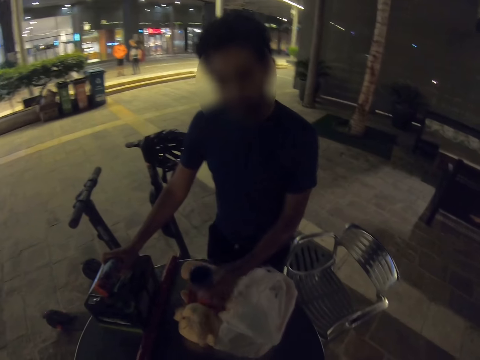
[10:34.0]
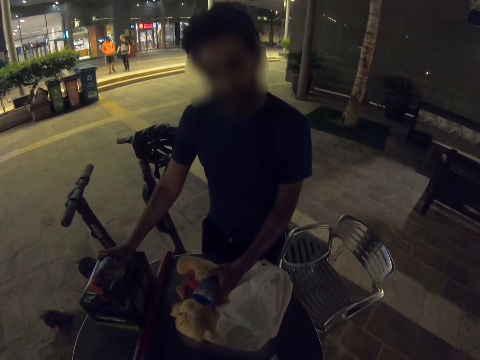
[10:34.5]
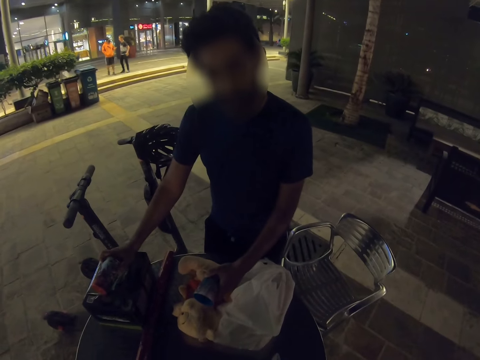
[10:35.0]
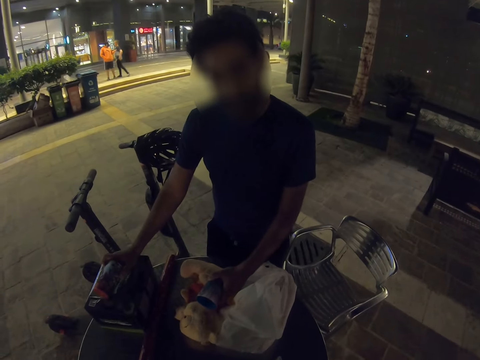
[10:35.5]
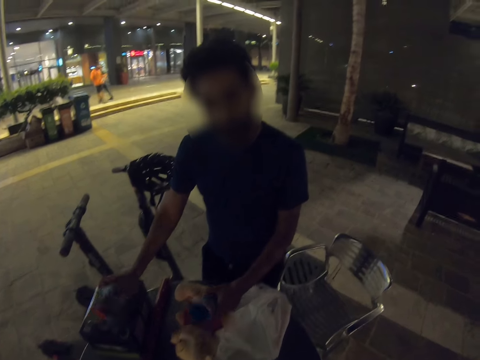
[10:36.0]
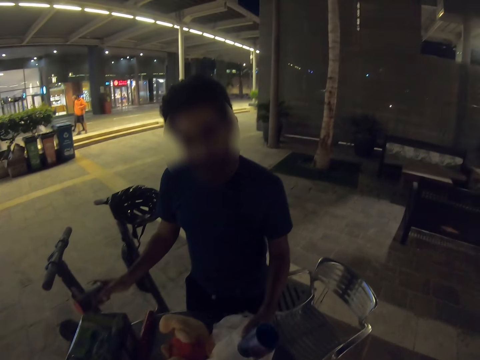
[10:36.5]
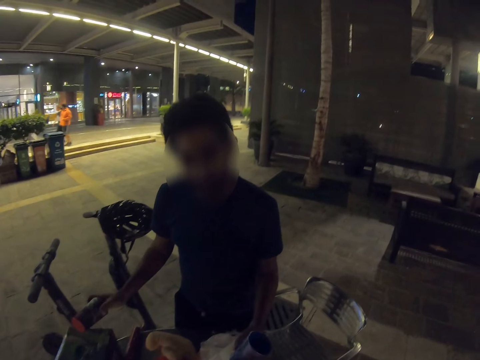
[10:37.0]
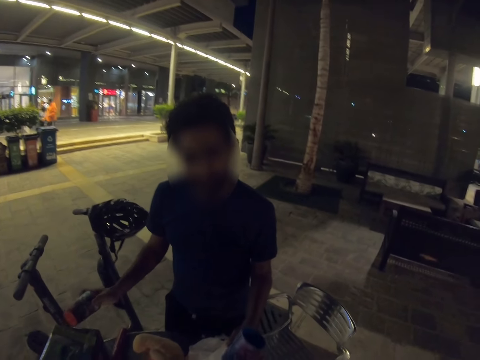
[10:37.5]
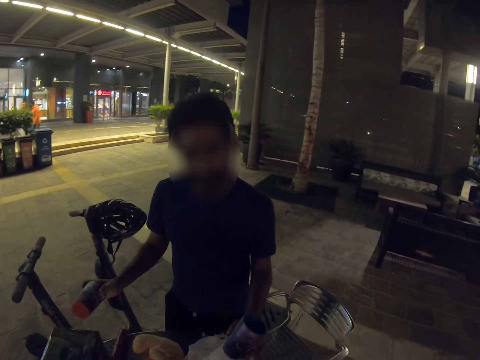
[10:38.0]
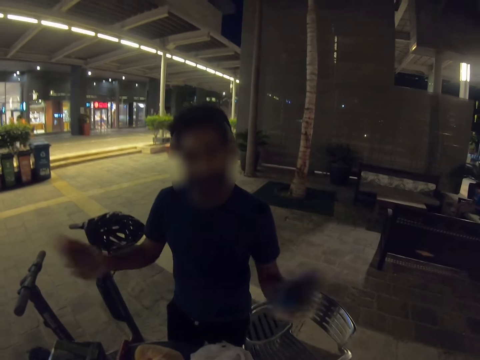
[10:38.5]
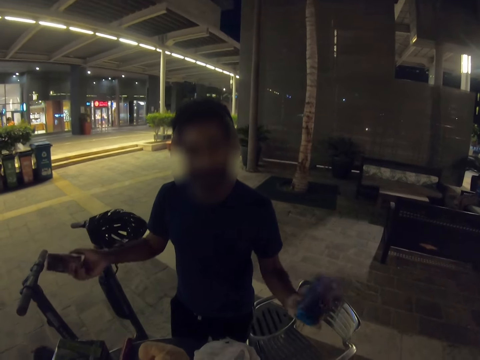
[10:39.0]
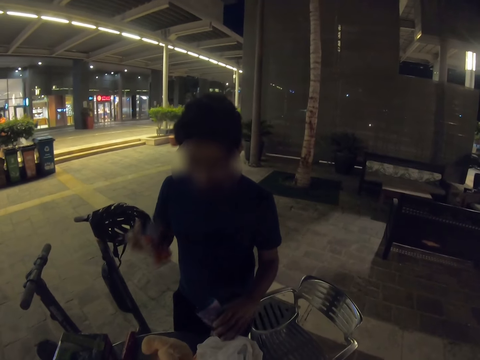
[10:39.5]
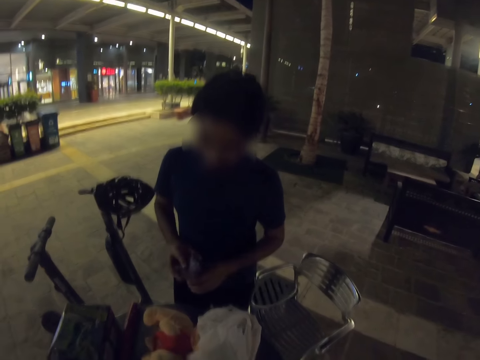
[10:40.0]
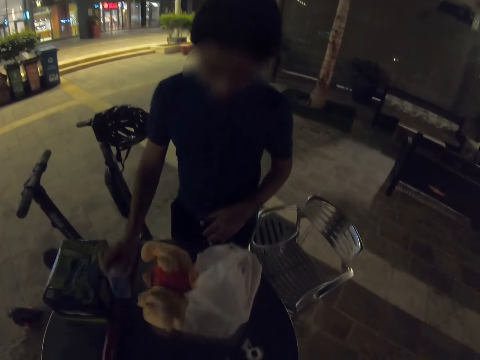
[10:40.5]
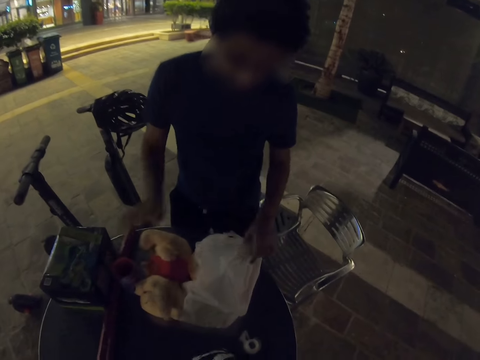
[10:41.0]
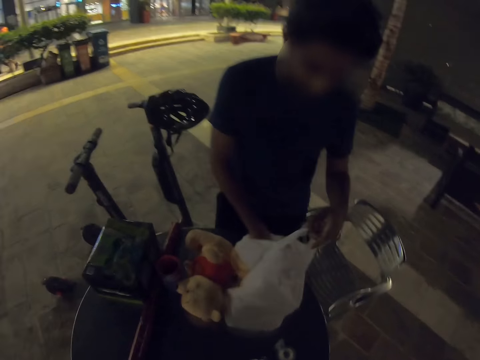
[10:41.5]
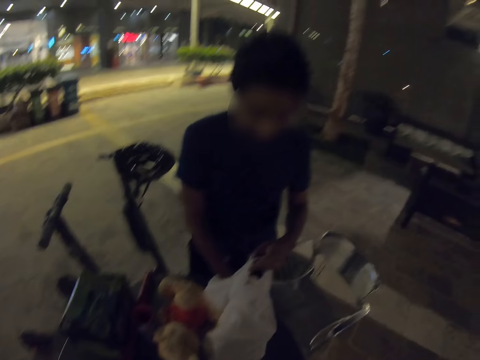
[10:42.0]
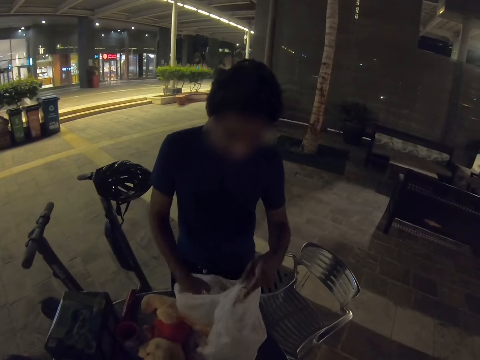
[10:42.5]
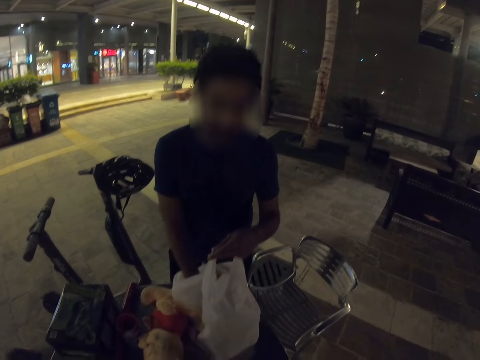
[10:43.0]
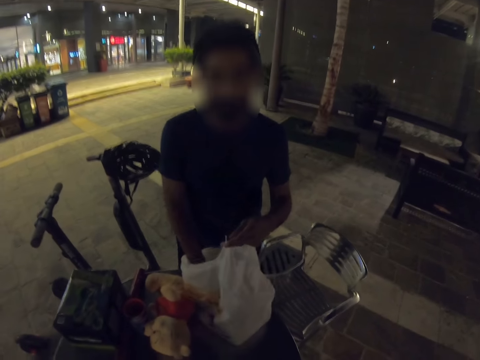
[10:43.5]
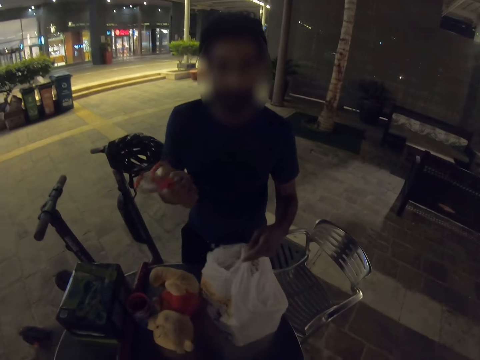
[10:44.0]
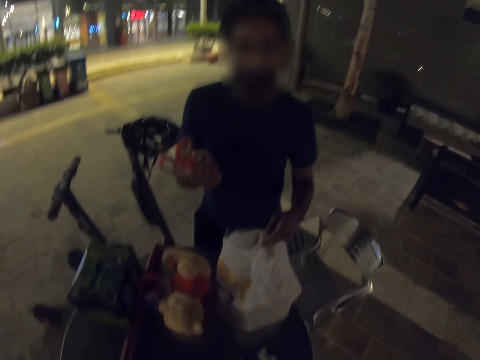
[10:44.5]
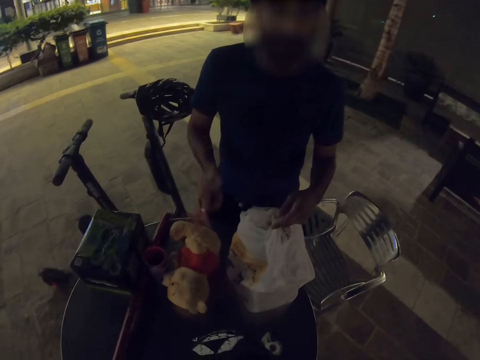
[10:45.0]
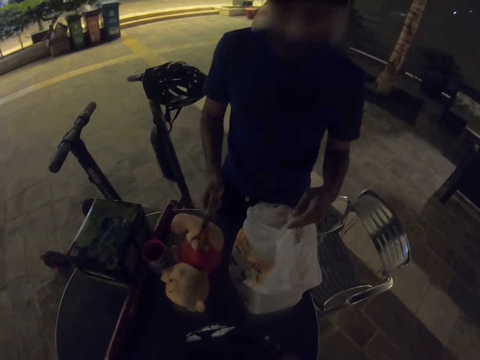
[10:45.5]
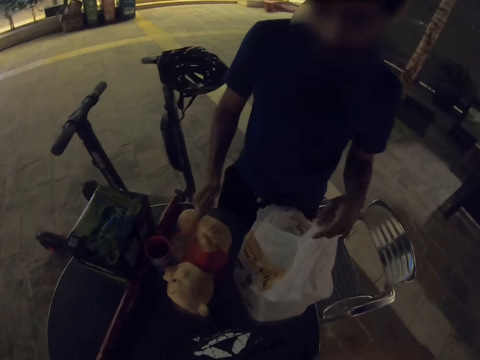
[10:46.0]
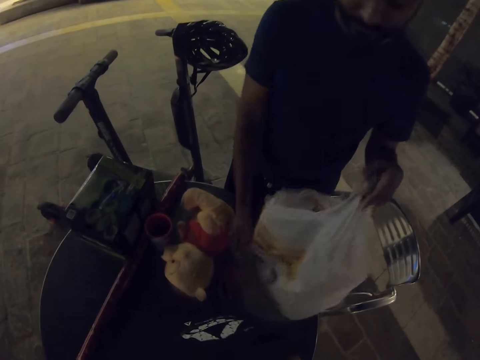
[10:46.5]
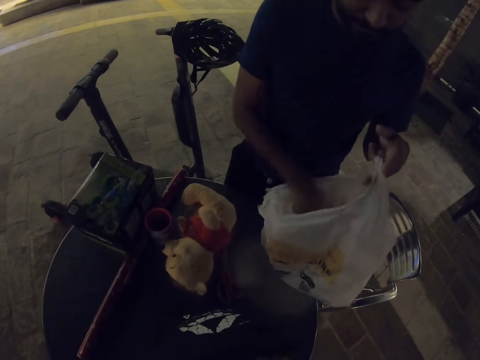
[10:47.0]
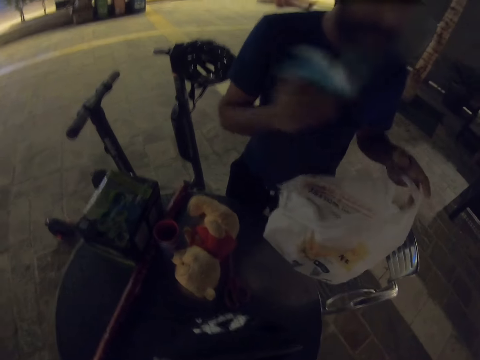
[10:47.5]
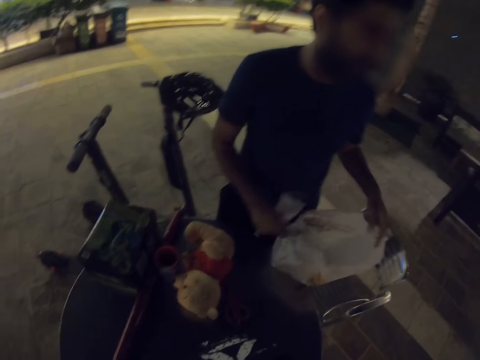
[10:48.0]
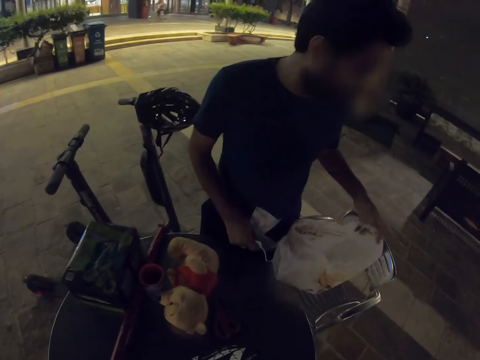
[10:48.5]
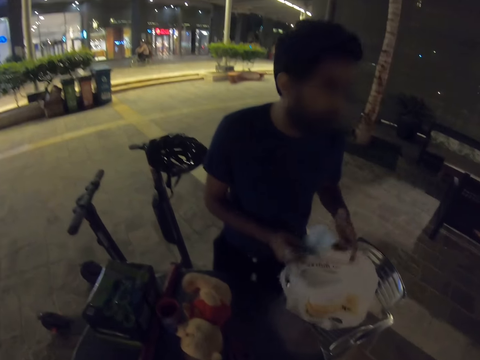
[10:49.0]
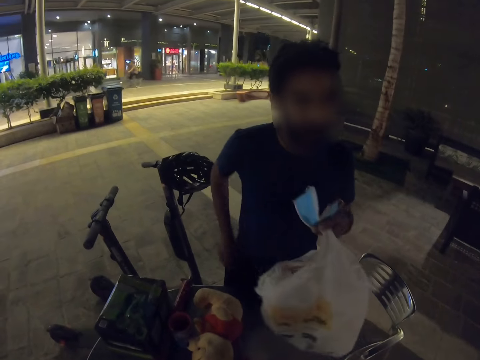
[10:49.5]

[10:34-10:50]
A man places something on the table. The man looks at the camera wearer. The man swings his hand and puts tumbler cups on the table. The man puts his hands in the polythene bag and searches the shopping bag. The man picks up scissors from the polythene bag and puts the scissors on the table. The man picks up a mask from the polythene bag.

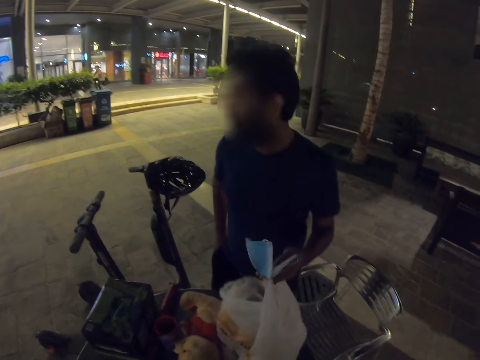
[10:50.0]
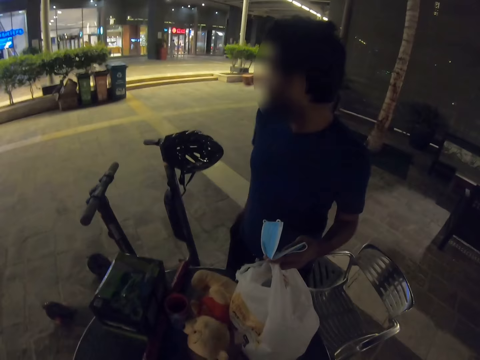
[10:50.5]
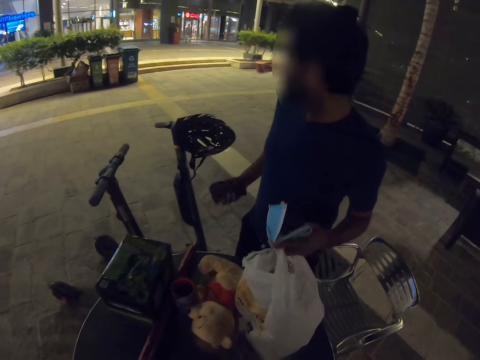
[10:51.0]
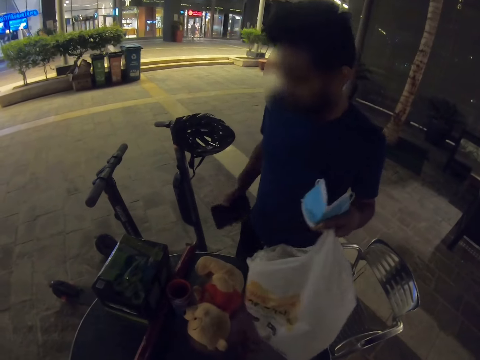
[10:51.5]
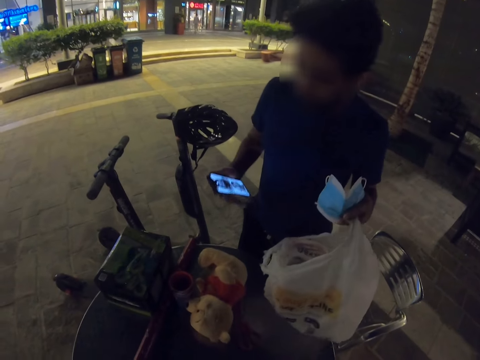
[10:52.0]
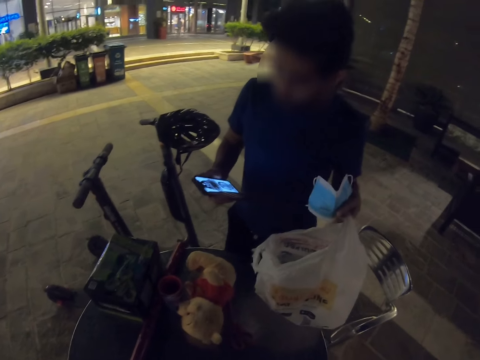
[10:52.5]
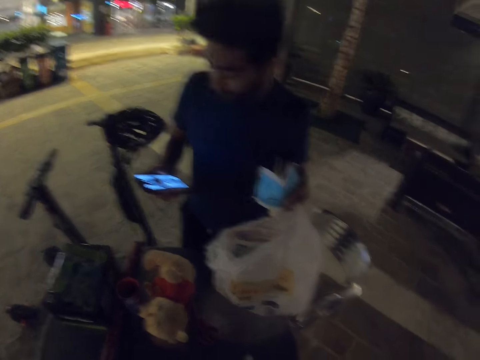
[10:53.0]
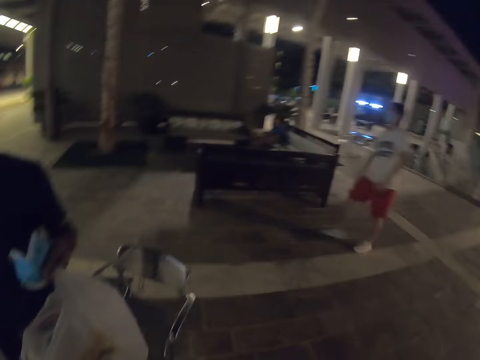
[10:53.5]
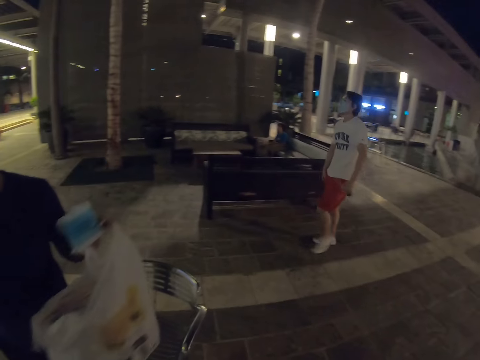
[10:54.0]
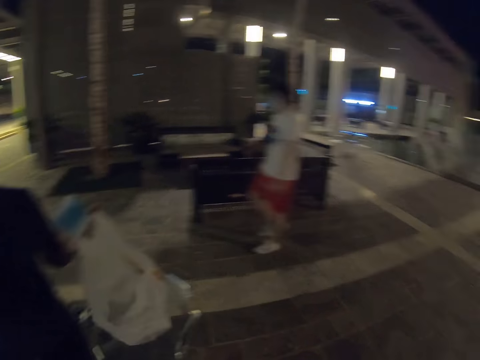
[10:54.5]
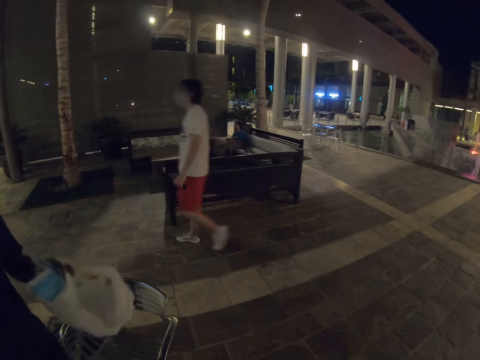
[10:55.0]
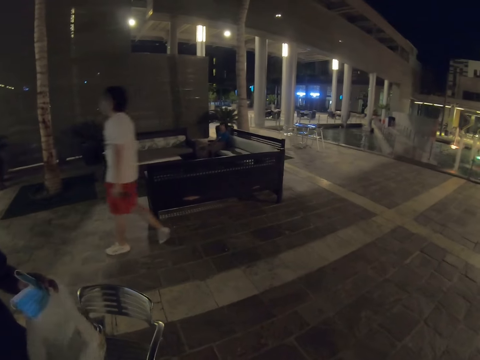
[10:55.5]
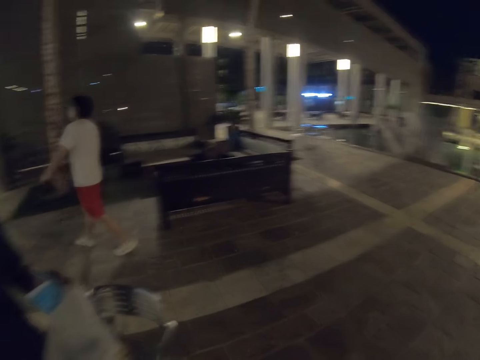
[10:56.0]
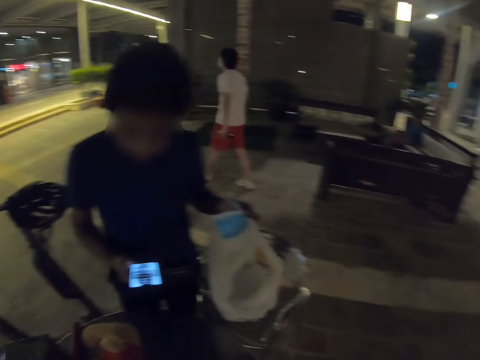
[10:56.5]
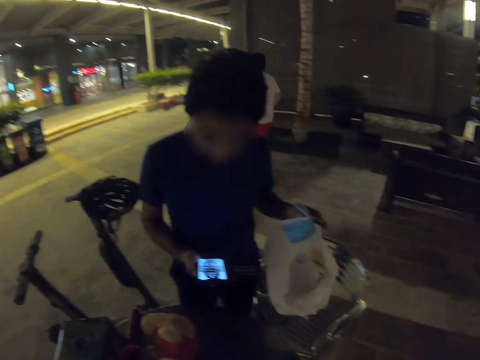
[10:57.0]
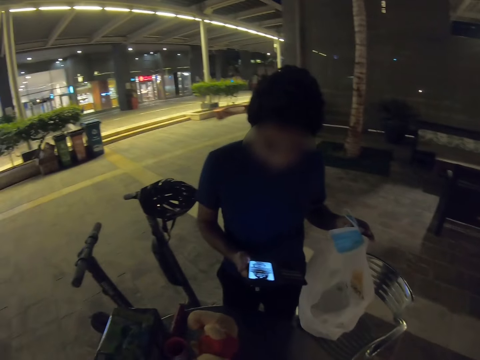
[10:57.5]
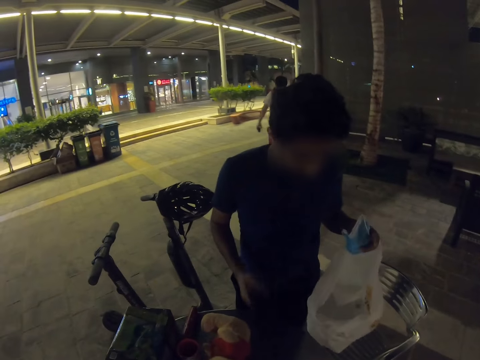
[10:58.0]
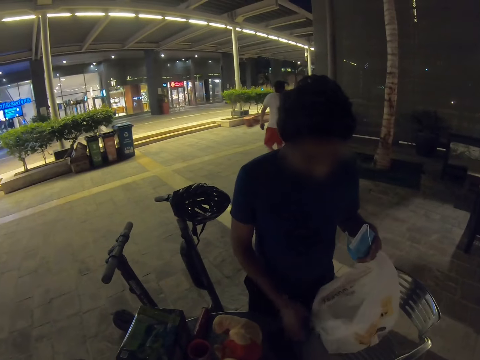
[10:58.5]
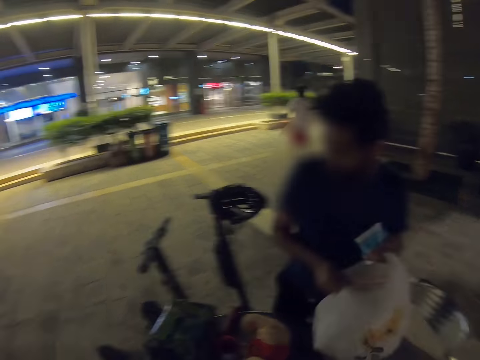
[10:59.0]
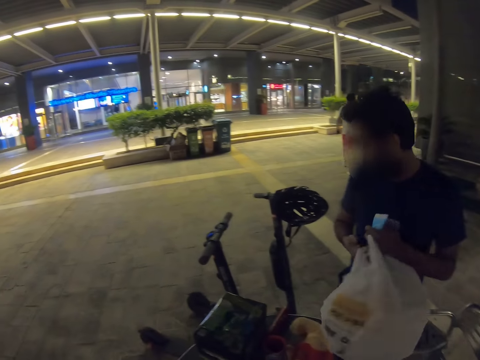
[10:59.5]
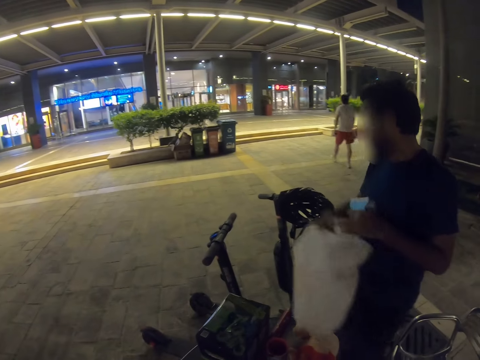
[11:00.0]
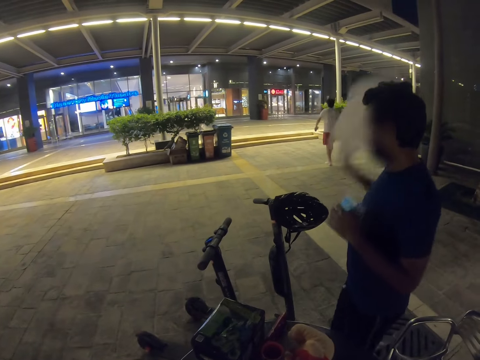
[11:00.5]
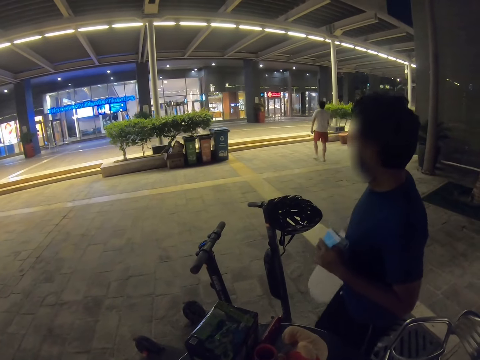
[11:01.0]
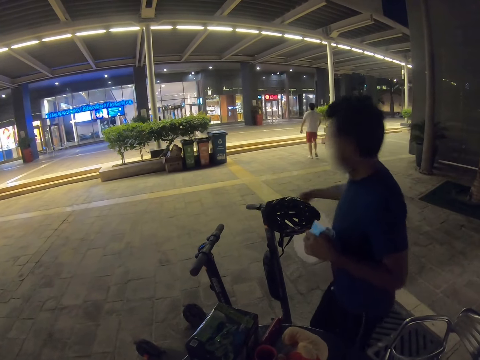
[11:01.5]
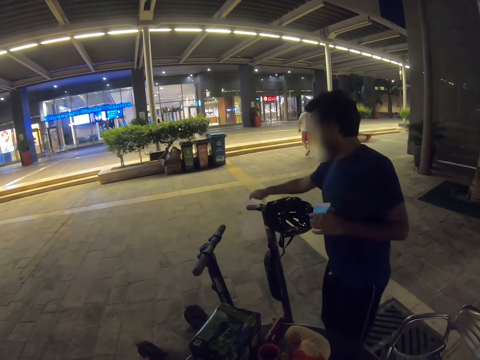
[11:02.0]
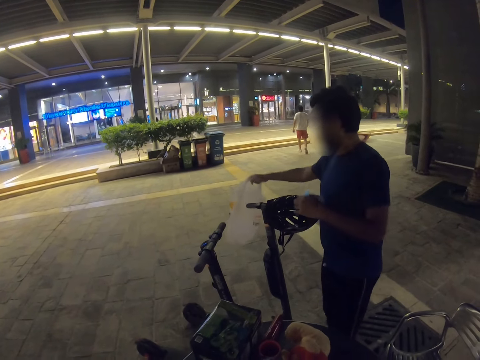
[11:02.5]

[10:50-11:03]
A man searches the pockets. He pockets his hands. He holds a phone and removes the phone from the pocket. He checks the phone and switches on his phone. The camera wearer looks around. The man scrolls through the phone and places the phone on the table. He holds a shopping bag.
